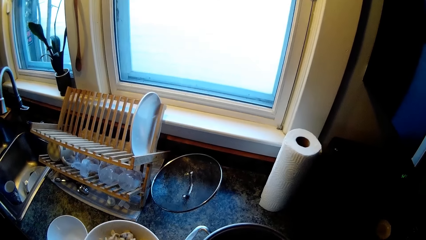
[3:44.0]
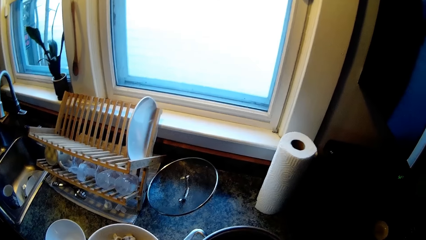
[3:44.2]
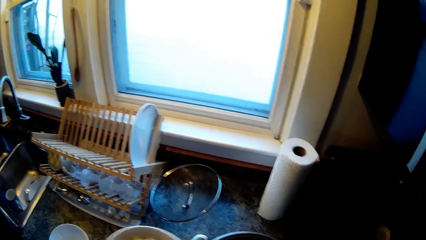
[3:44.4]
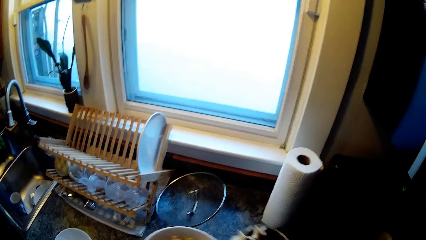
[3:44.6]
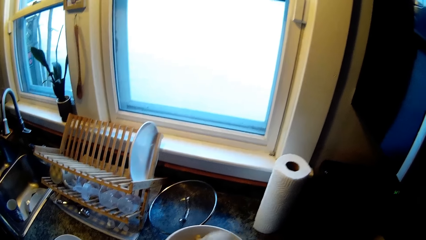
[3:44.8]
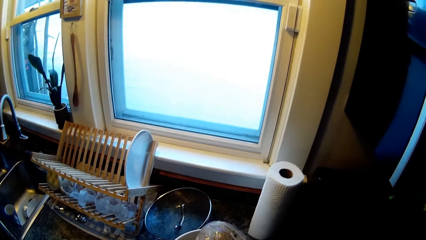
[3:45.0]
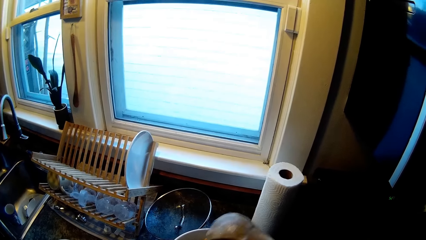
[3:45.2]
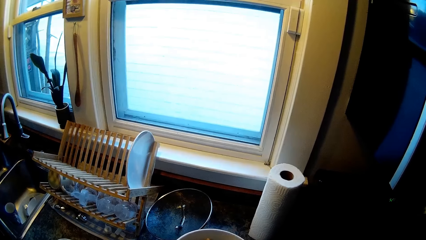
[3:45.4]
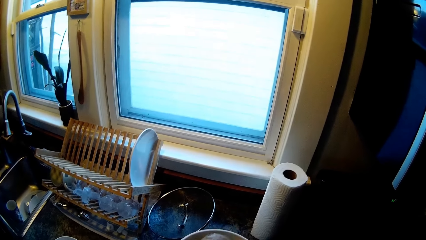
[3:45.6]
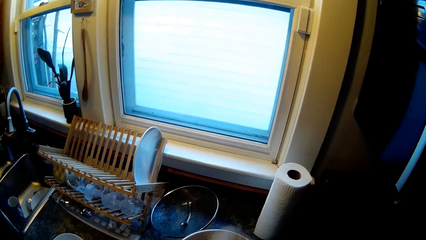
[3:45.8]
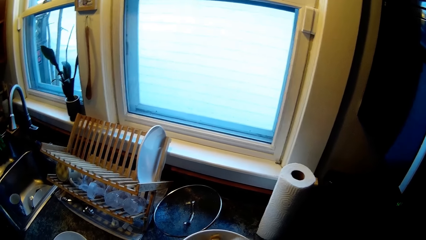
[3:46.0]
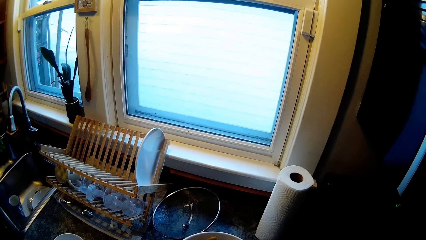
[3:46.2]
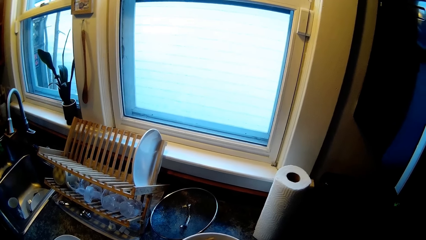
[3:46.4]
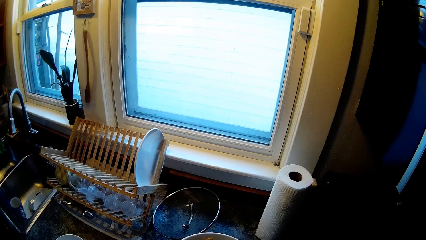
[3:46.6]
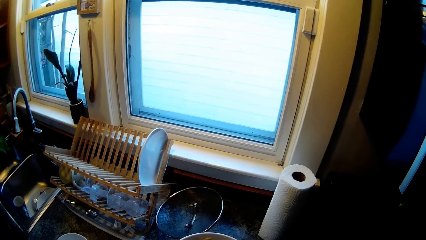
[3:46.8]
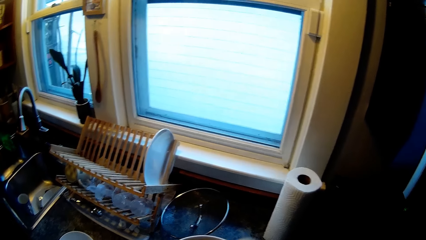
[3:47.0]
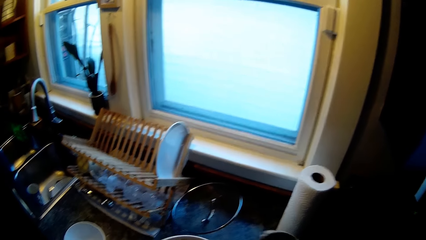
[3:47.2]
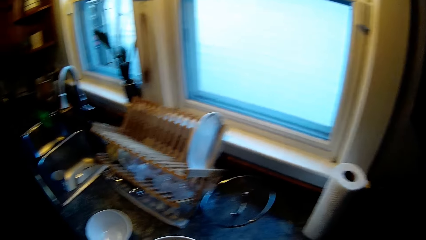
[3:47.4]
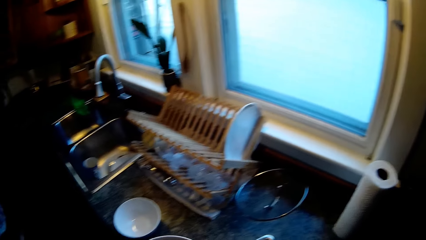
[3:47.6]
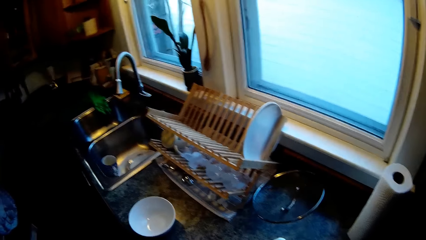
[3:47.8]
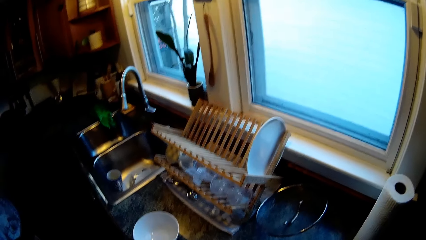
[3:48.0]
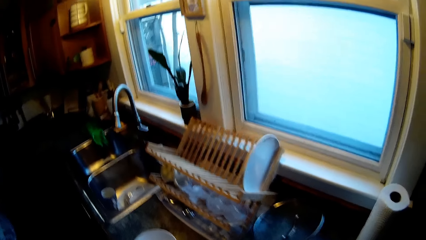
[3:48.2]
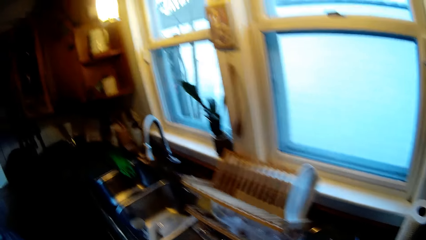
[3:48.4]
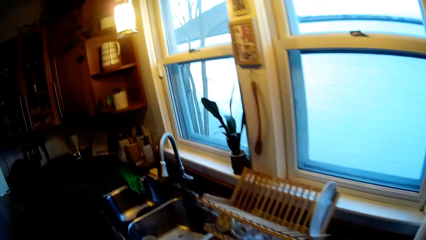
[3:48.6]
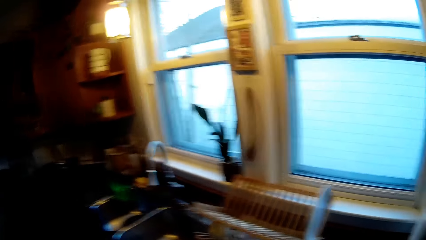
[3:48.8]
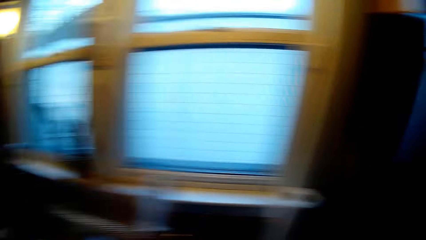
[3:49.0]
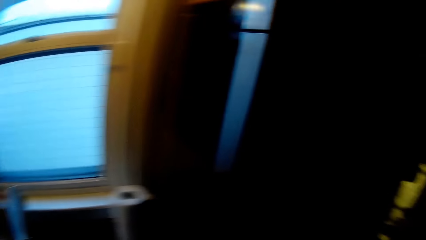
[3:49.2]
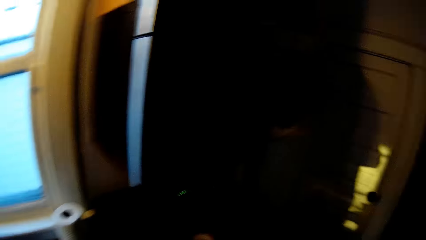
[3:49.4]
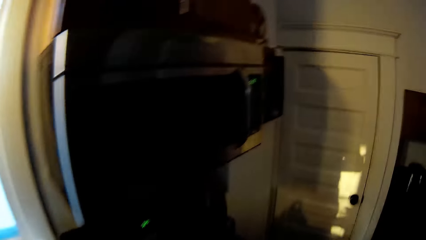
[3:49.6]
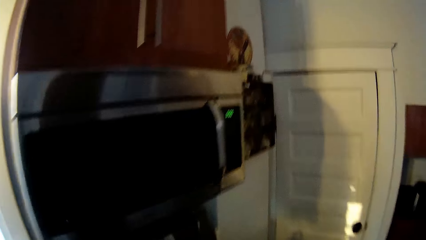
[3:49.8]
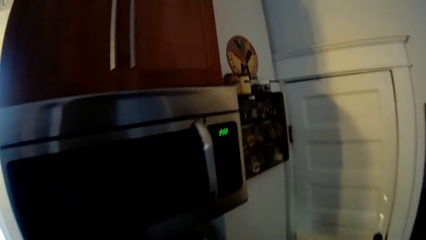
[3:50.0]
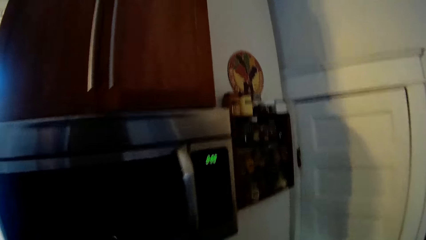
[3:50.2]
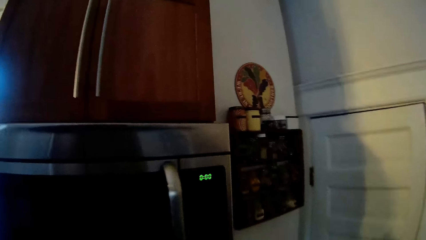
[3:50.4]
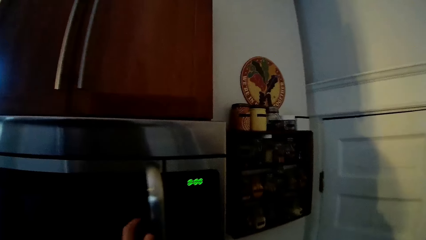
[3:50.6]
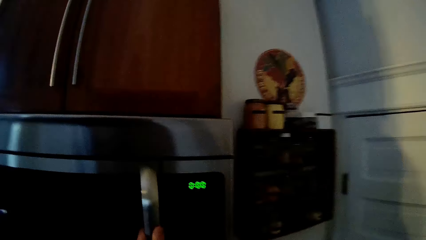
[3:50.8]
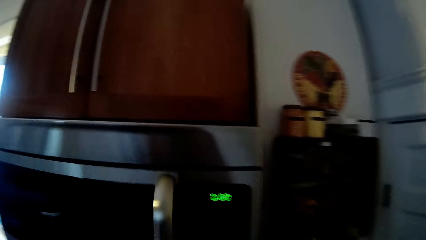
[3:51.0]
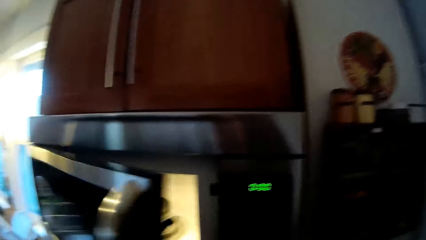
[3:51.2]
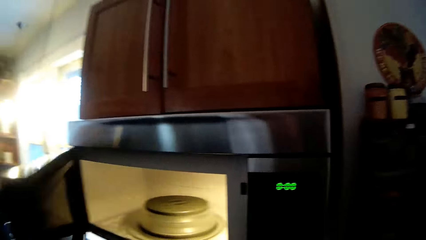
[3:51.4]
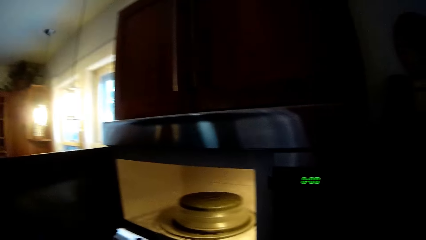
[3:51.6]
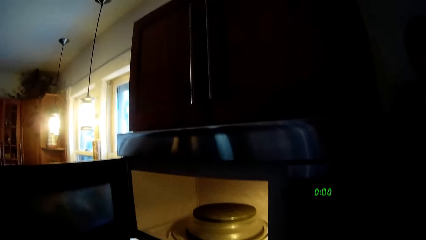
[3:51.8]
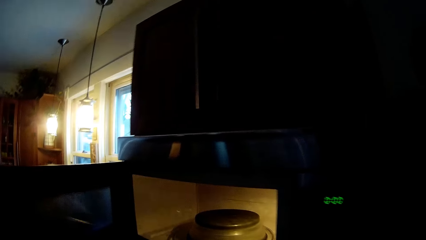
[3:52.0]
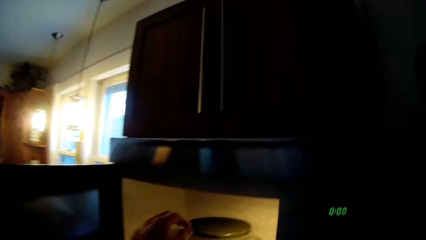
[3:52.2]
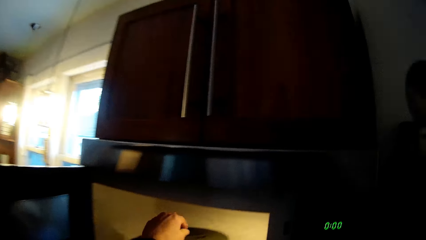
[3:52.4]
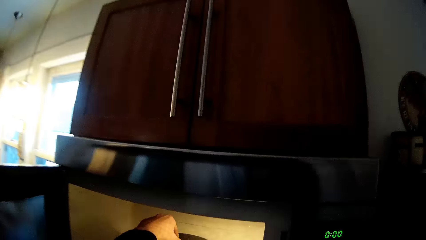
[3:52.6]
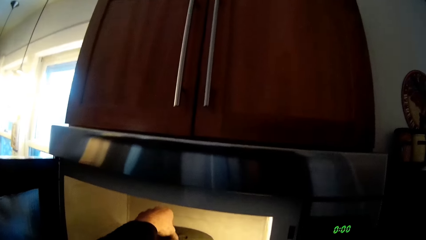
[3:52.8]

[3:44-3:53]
The camera wearer does something. He moves around the room, opens a microwave with his left hand. He picks up a microwave cover from the microwave with his left hand.

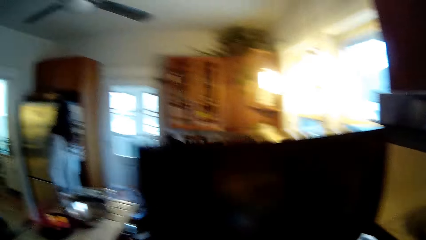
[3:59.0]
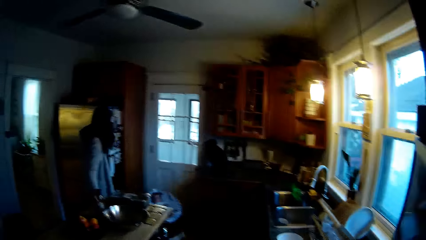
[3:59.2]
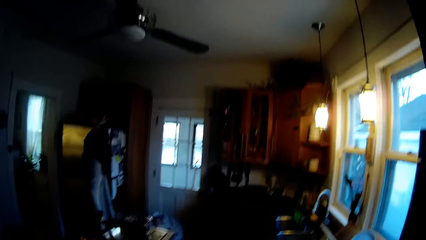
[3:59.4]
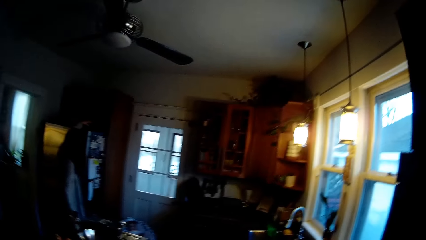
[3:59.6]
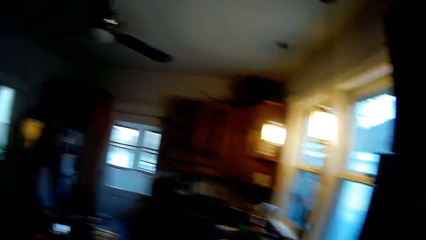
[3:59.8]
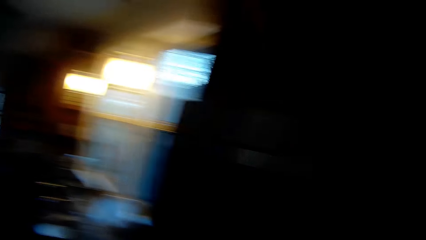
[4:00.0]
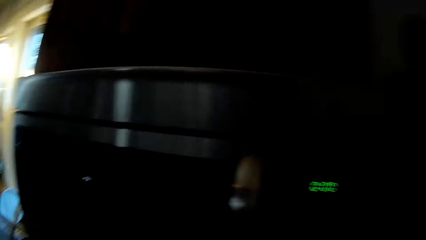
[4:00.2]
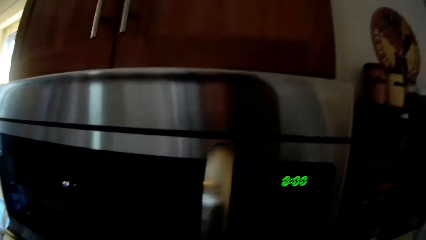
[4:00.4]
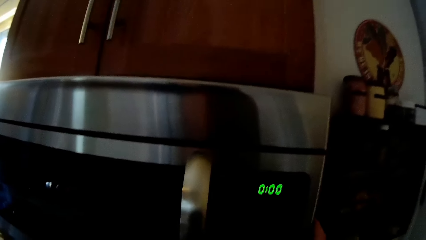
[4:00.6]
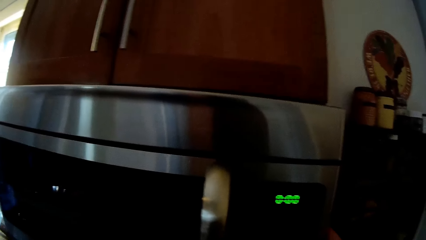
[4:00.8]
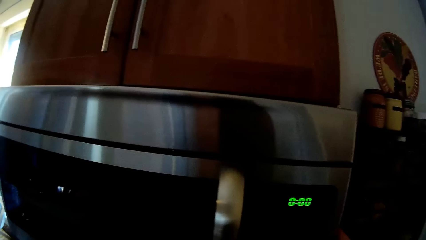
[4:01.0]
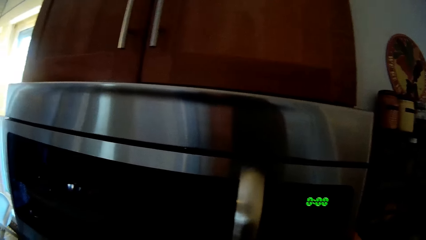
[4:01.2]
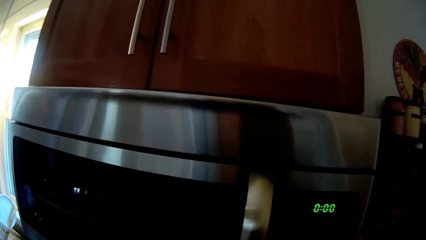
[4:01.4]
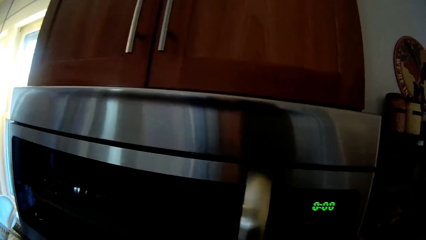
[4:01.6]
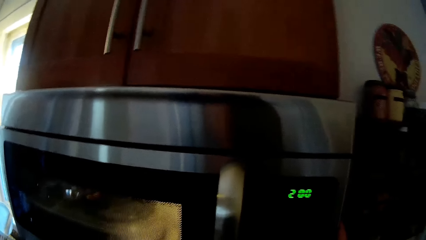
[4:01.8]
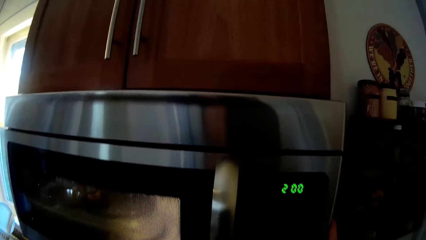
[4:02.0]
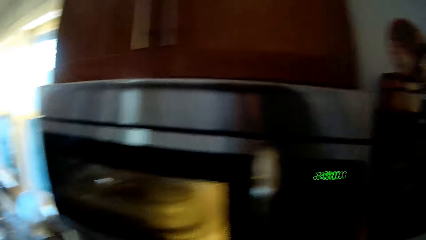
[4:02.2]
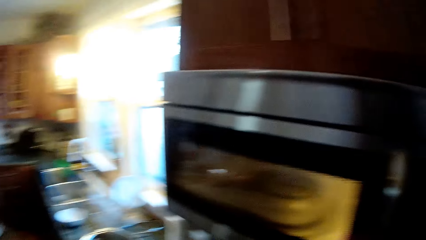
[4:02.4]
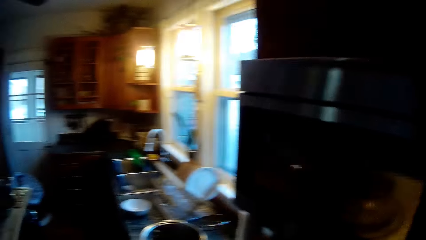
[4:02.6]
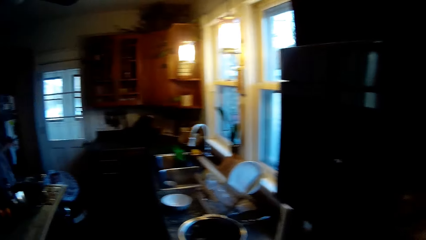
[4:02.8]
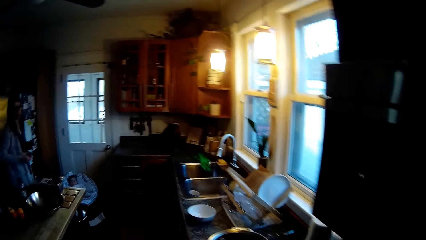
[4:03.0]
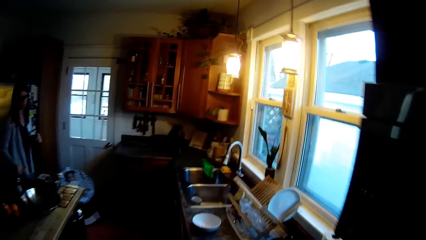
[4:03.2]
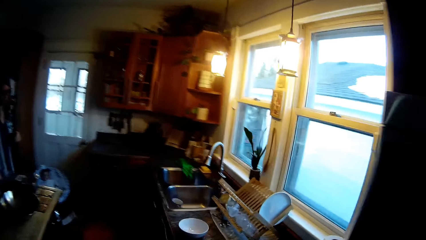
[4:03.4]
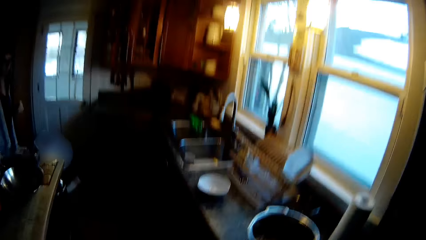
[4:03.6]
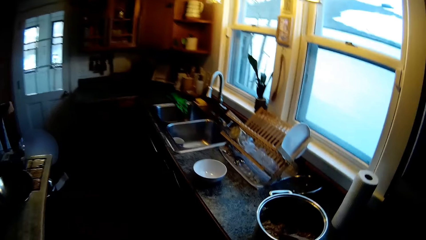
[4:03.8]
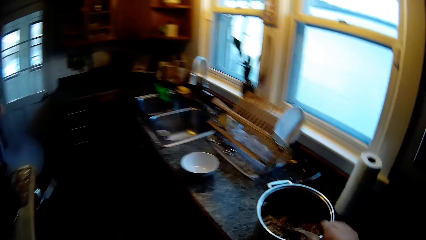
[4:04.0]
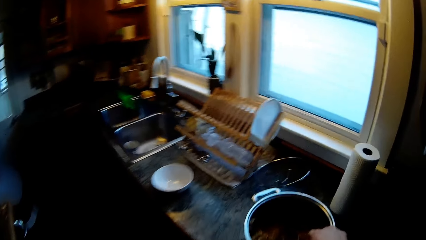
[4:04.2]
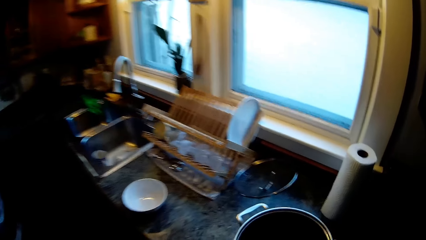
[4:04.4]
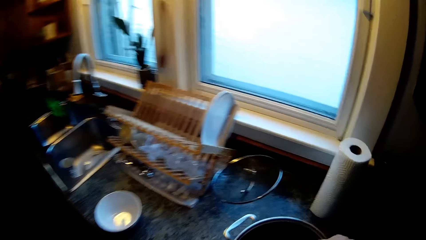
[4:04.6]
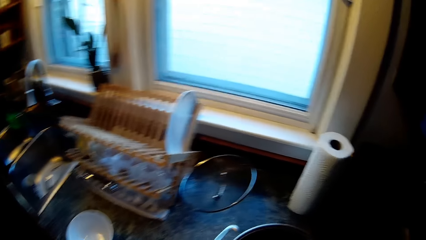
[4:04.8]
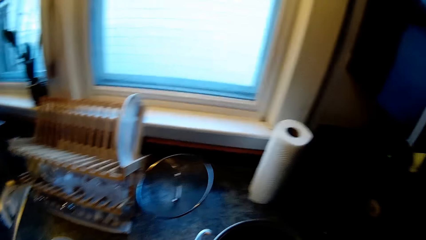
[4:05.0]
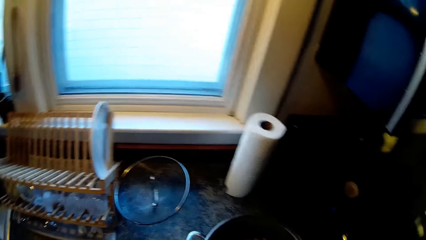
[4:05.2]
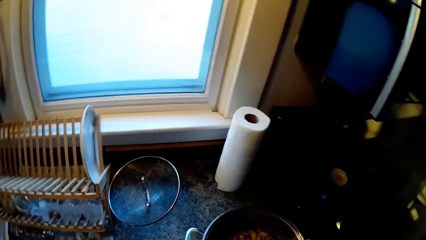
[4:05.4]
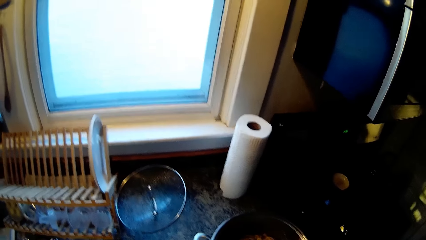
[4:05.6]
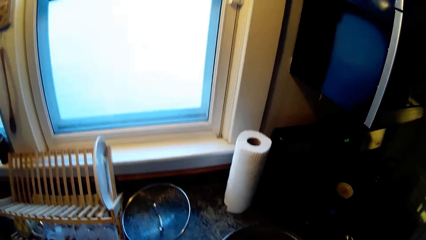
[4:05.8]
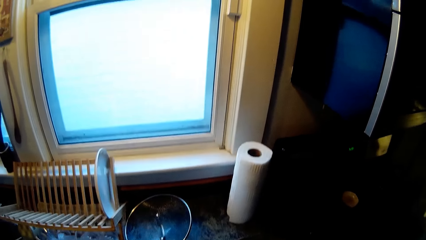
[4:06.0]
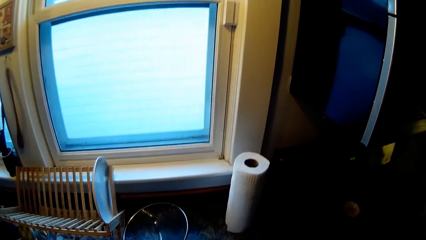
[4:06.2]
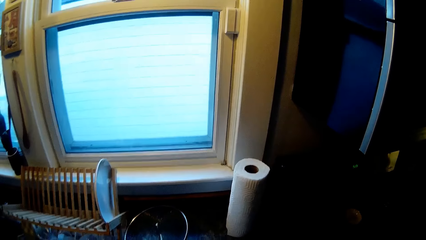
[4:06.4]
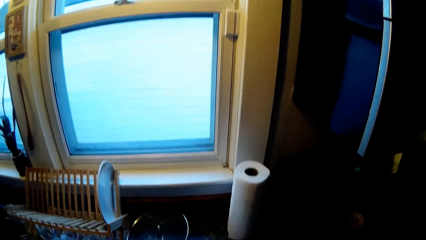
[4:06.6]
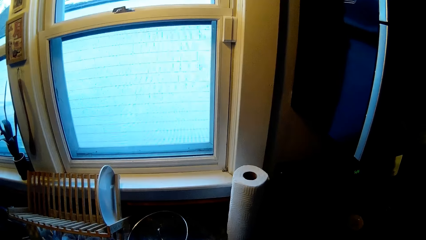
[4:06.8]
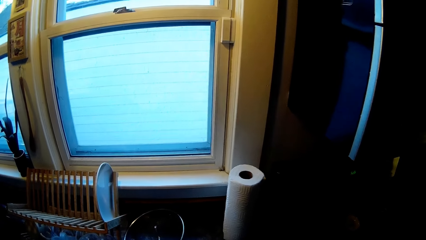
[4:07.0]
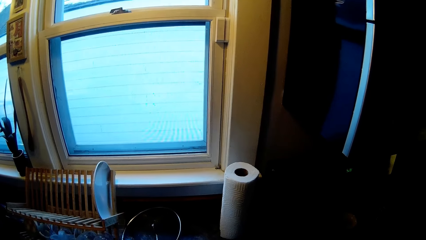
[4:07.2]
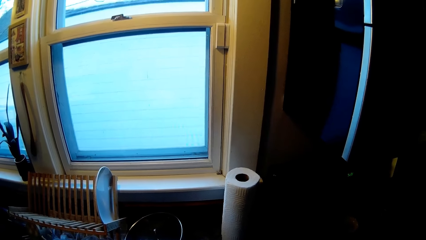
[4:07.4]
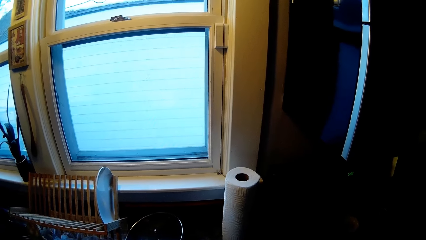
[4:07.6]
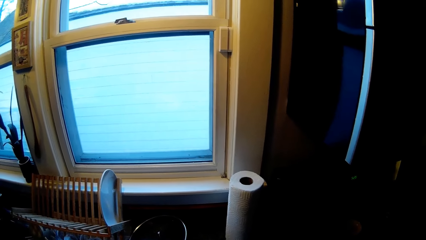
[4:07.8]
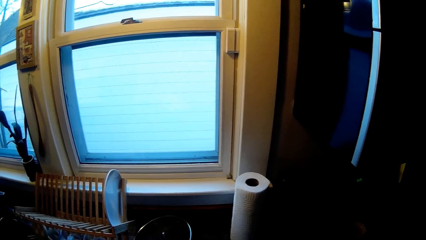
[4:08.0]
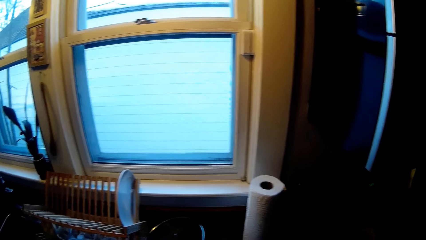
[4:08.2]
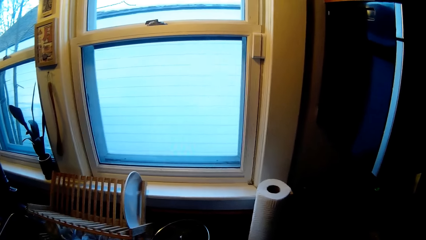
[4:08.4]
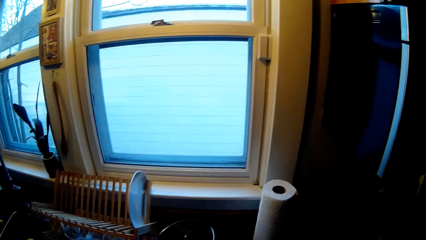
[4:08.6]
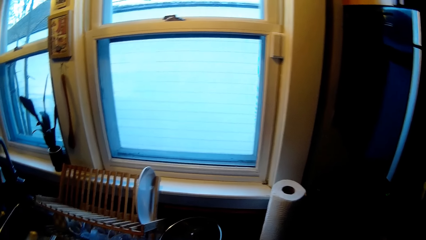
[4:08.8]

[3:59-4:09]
The camera wearer closes the microwave with his left hand. He interacts with a woman. The camera wearer looks around. He presses a switch on the microwave with his right hand. He does something. He looks around. He picks up the spoon in the pot with his right hand. He moves around the room.
